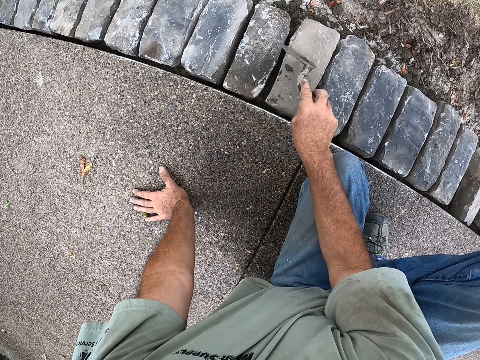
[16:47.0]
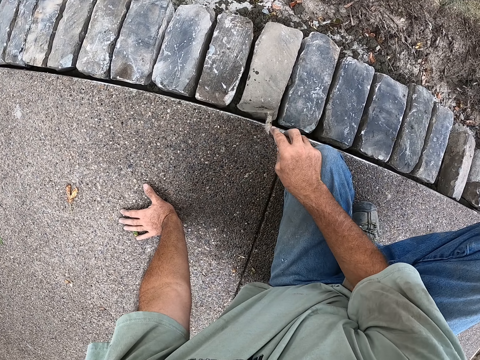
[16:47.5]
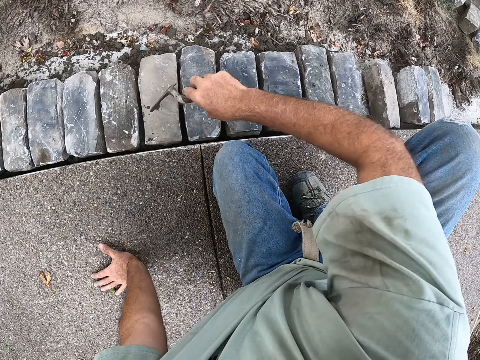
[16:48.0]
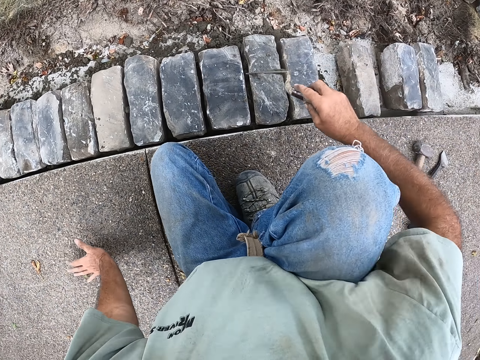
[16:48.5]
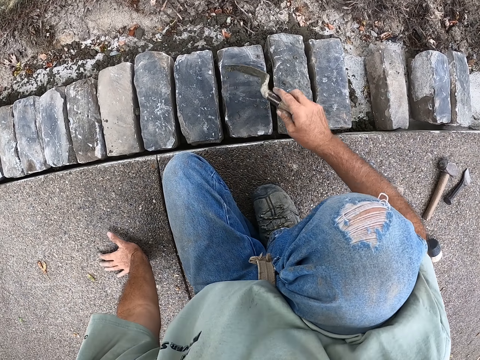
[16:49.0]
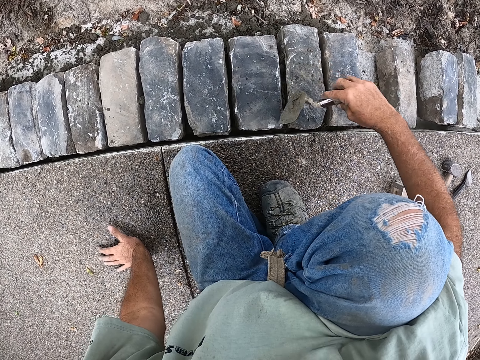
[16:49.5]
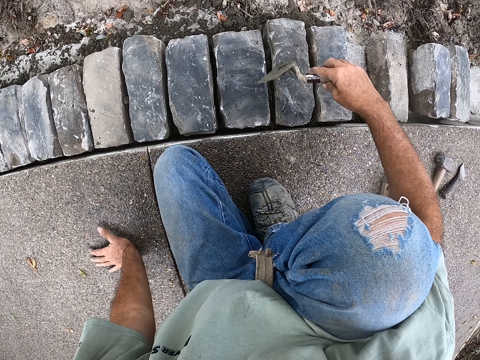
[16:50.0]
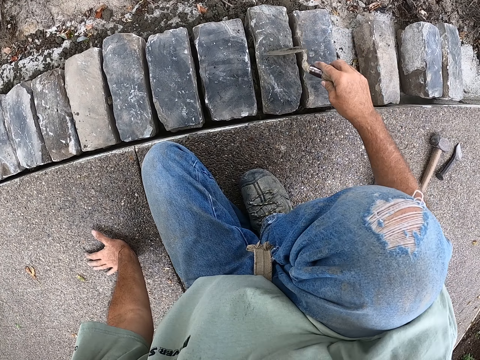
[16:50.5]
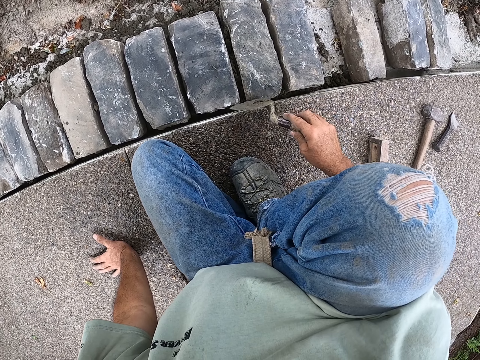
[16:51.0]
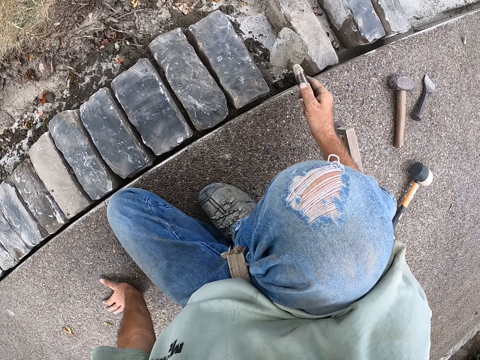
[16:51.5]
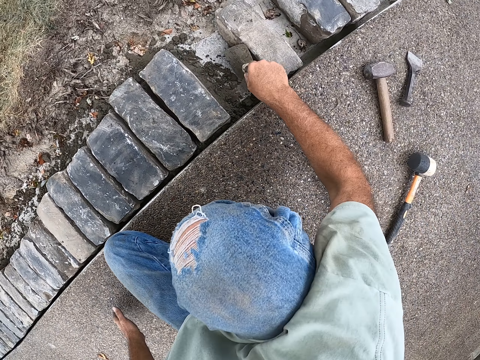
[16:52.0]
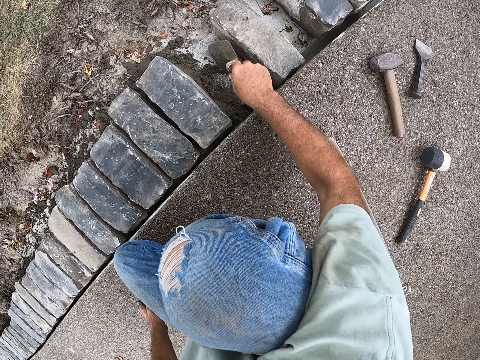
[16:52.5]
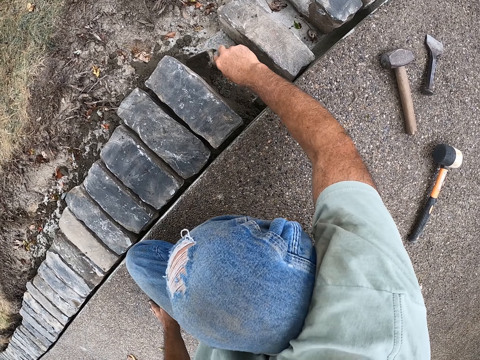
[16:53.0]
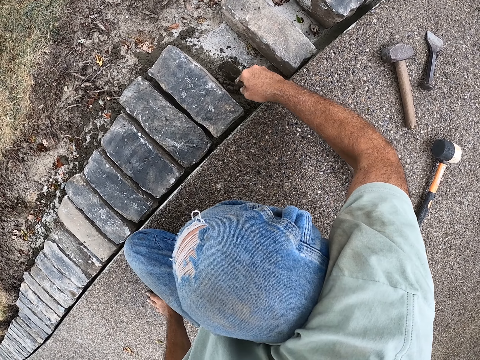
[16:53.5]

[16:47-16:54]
The camera wearer removes cement on the bricks with a trowel.

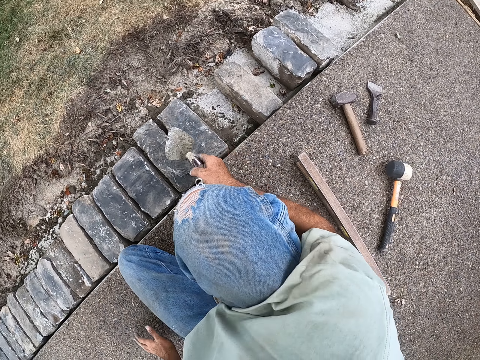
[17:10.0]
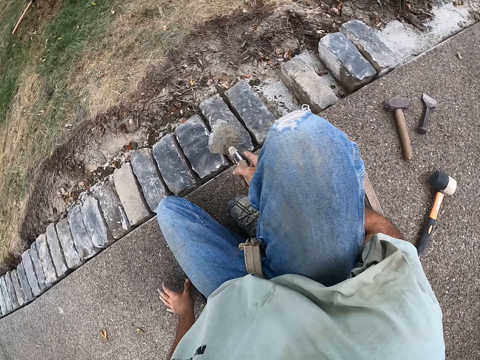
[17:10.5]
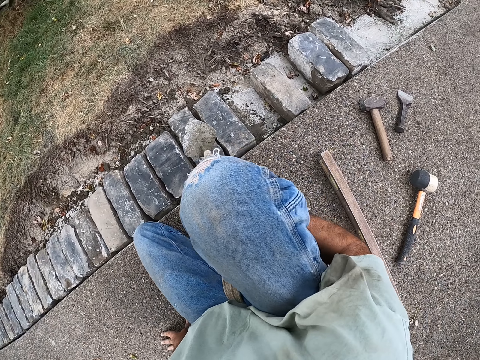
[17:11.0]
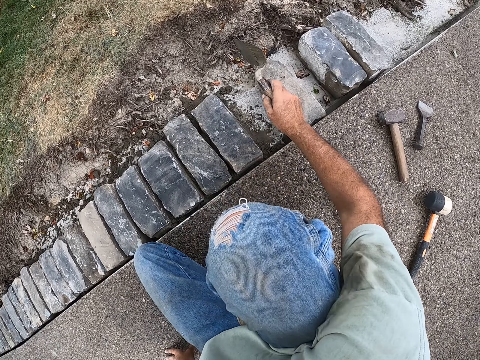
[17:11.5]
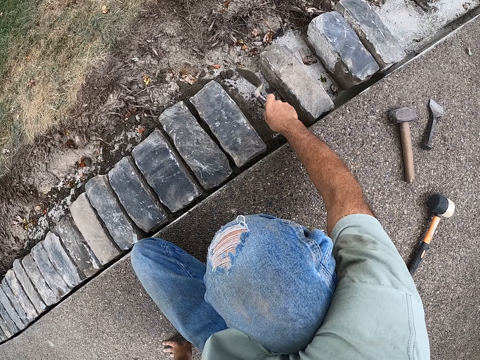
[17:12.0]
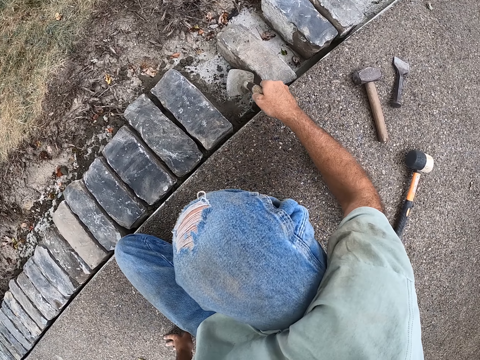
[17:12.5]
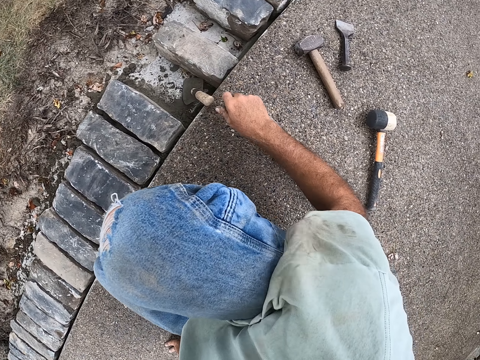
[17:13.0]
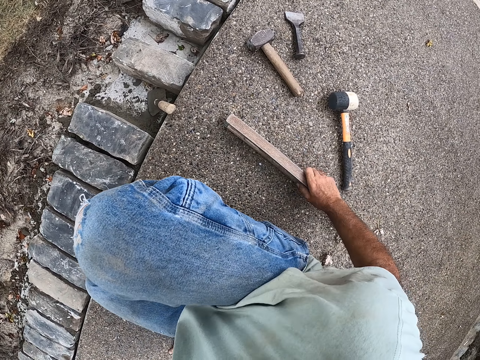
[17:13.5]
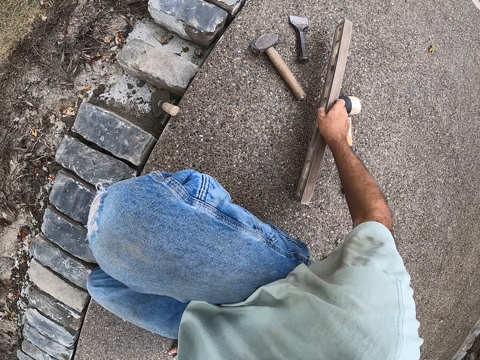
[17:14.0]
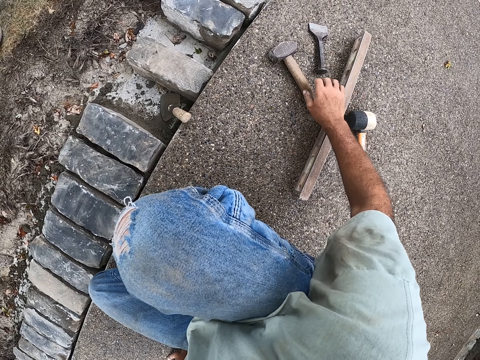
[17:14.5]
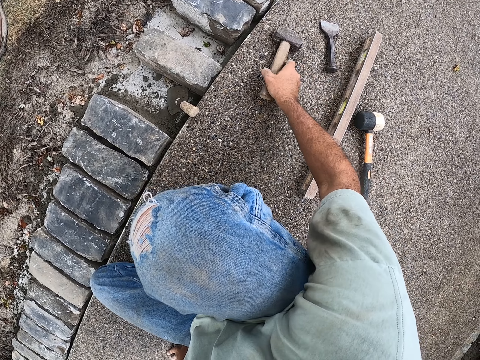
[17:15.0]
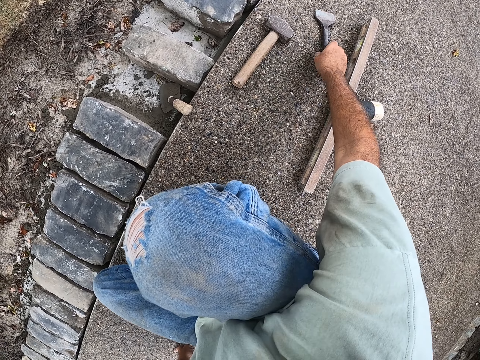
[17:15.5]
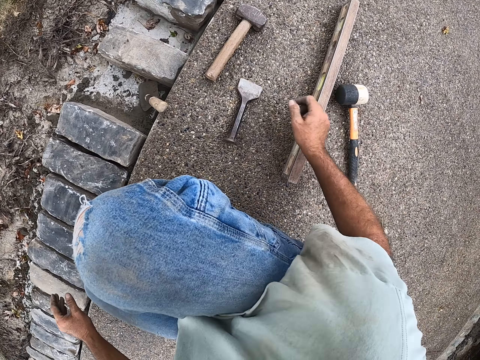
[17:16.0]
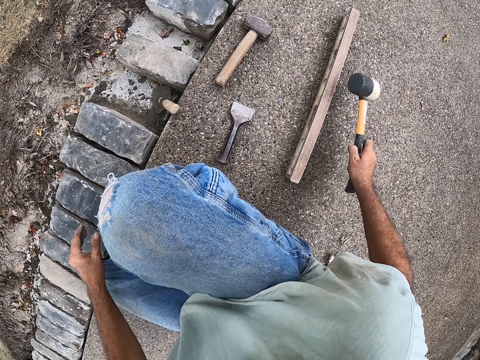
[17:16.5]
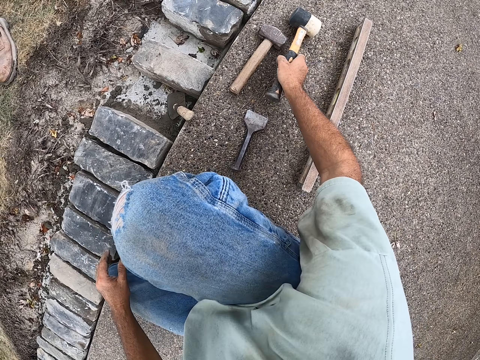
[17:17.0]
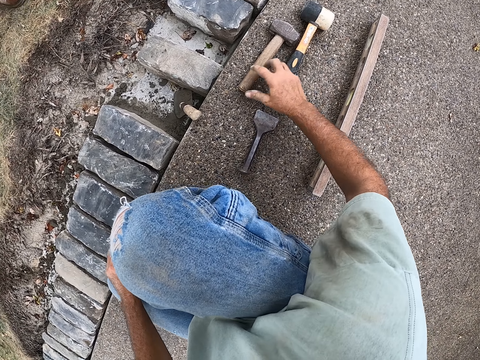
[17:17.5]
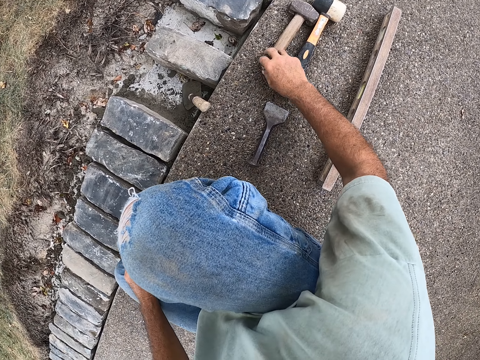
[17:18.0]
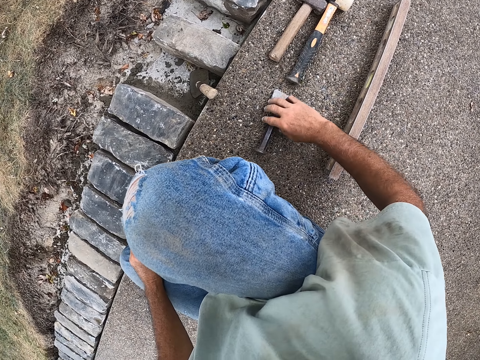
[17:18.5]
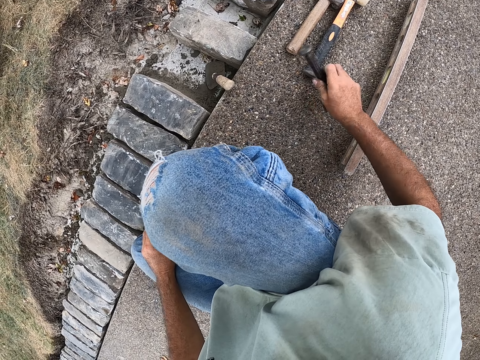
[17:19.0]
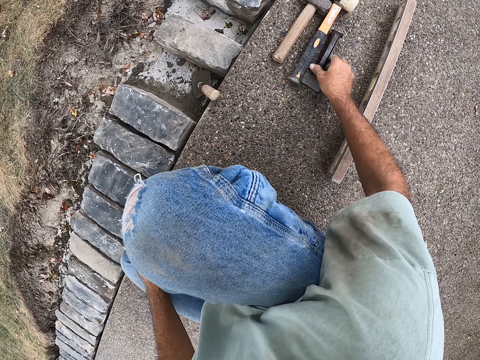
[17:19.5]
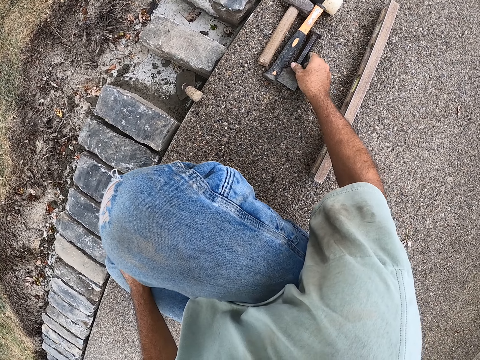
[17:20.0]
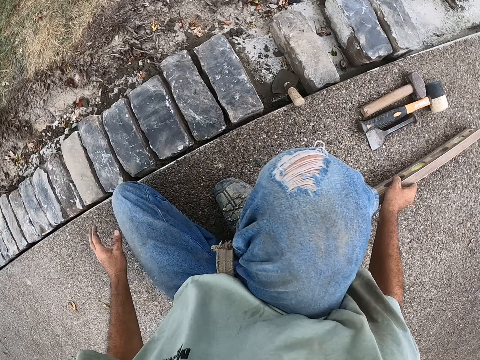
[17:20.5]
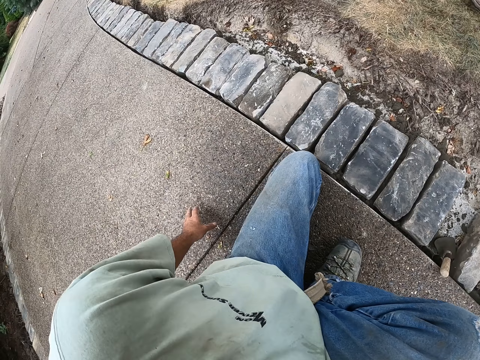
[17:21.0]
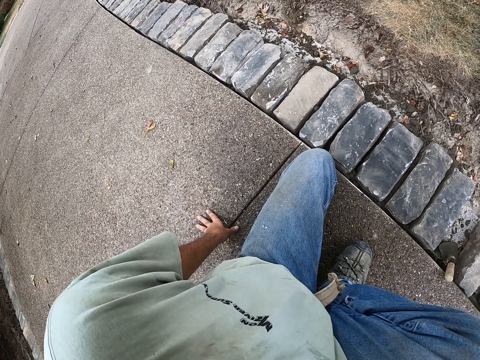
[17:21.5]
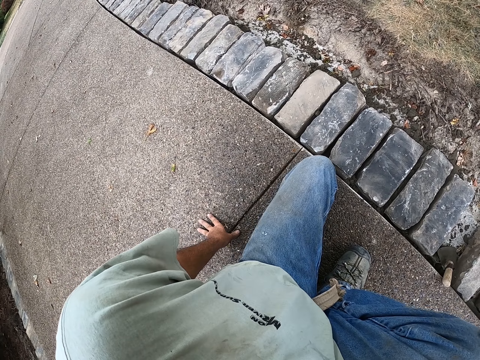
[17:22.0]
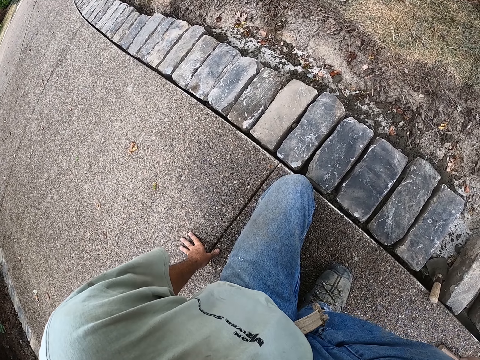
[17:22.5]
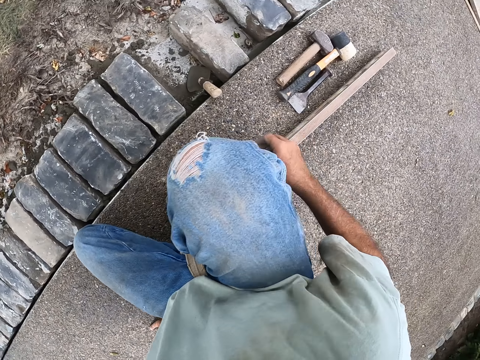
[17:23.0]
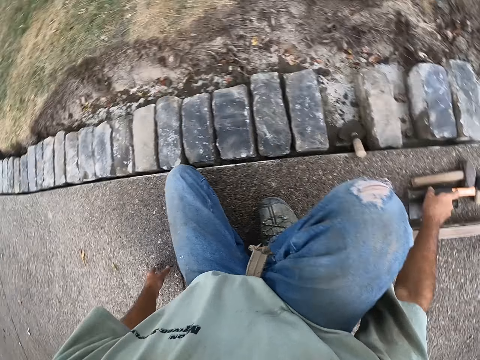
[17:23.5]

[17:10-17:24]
The camera wearer shakes the trowel. They place the trowel on the cement. They pick up a beam level and put down the beam level on the floor. They drag the hammer. They place the hammer on the ground. They move the brick bolster or chisel on the ground. They pick up the hammer and place the hammer on the ground. They drag the hammer. They drag the chisel. They drag the beam level. They look at the stone blocks.

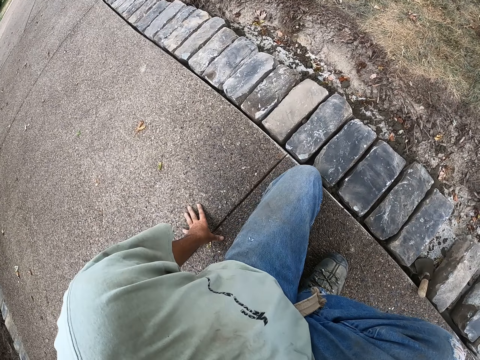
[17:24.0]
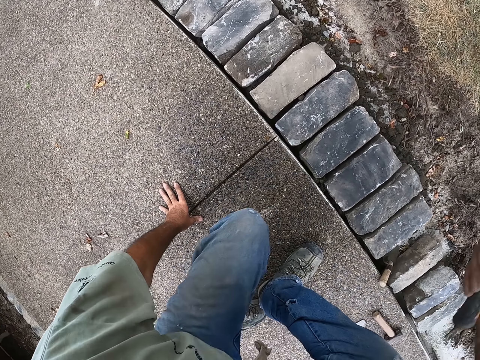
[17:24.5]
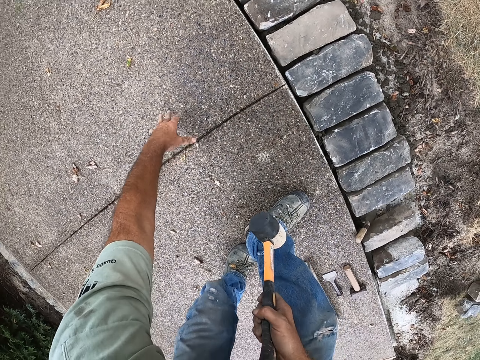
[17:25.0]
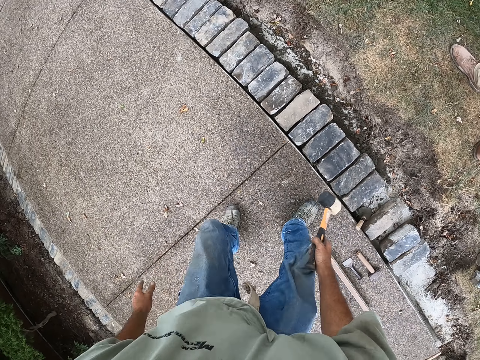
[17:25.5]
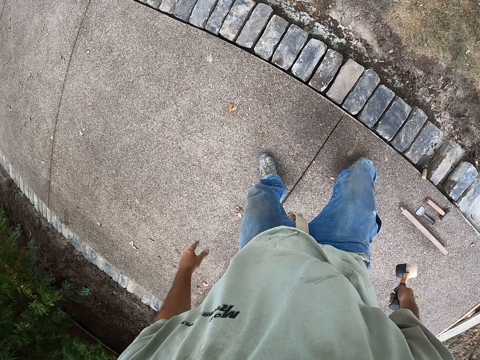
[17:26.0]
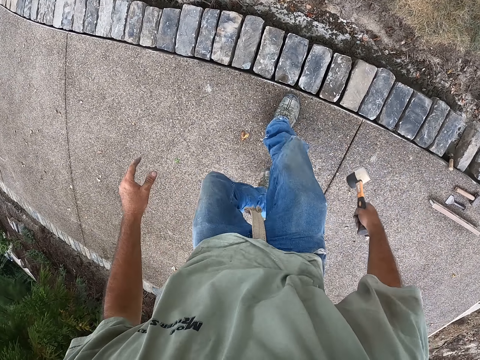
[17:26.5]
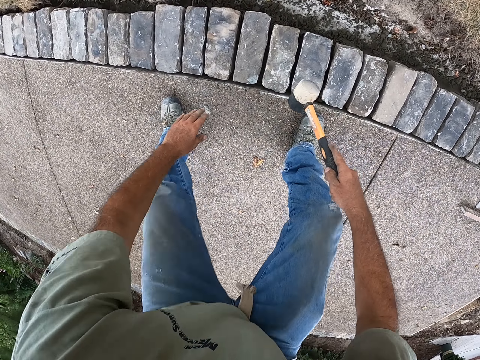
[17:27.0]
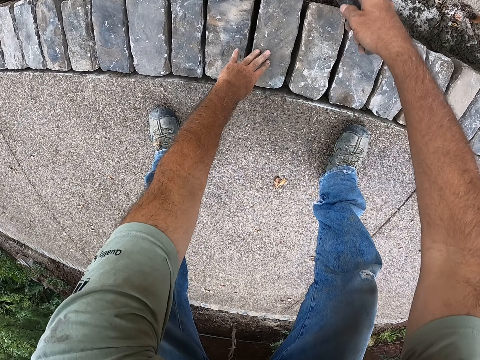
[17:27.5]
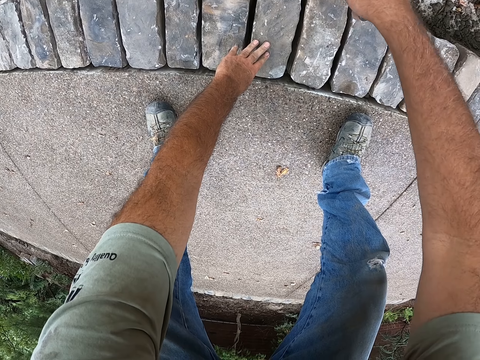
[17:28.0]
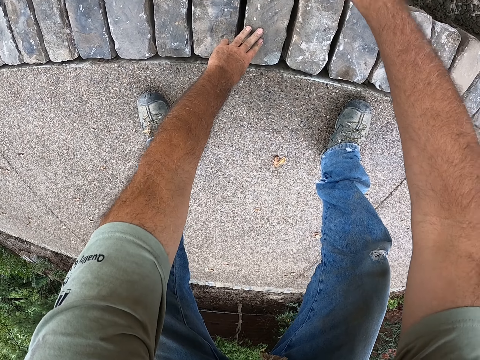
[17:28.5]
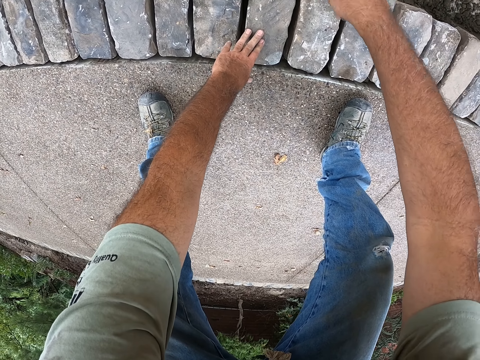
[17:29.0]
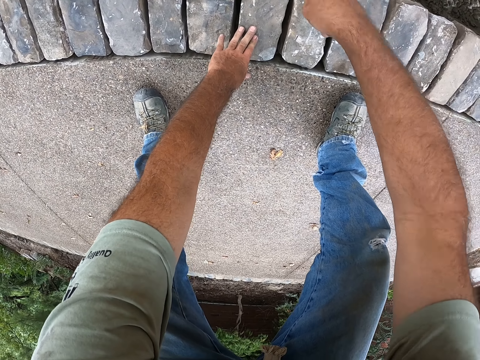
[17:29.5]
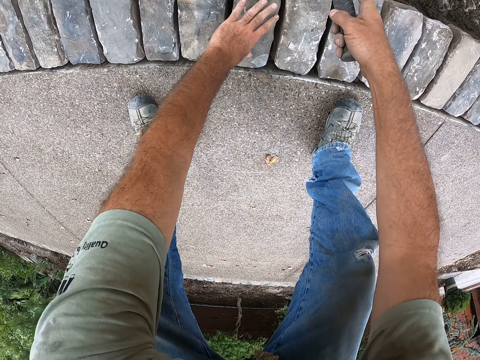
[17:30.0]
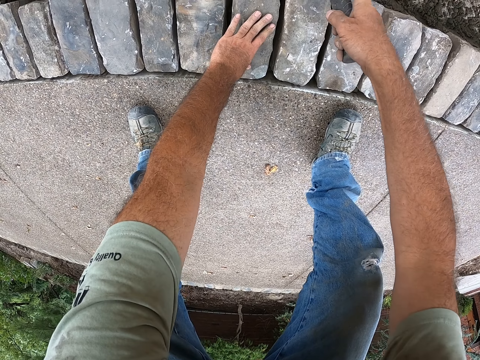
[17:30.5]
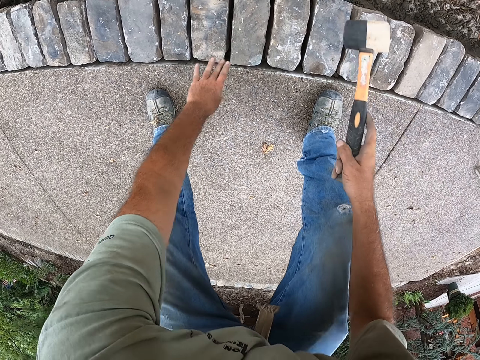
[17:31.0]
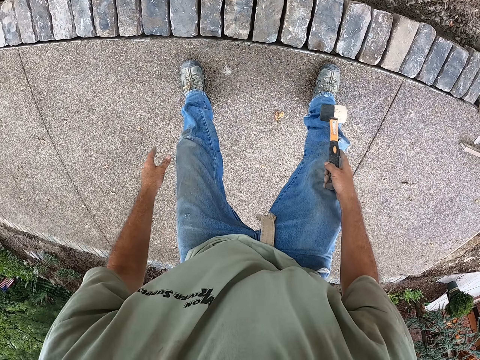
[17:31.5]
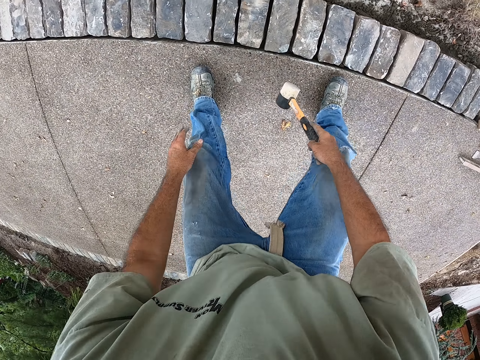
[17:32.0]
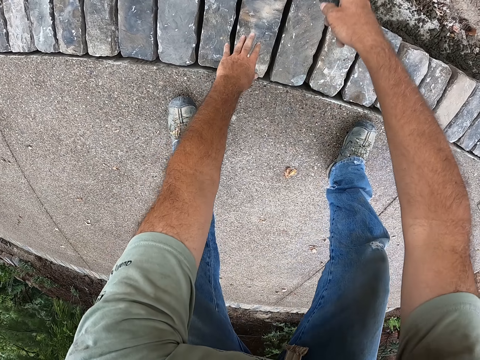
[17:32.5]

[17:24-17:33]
The camera wearer picks up a mason's hammer on the ground. They stand up from the ground. They walk a few steps to the bricks. They hit on the bricks gently with the hammer.
